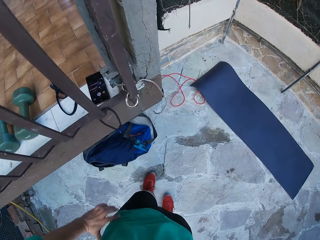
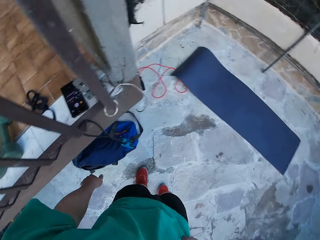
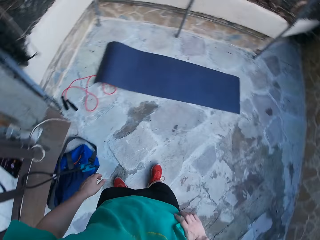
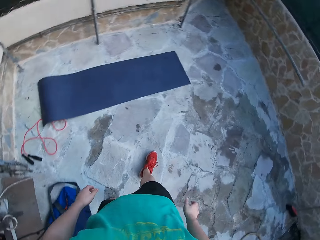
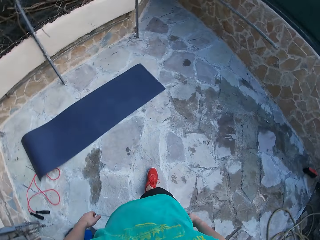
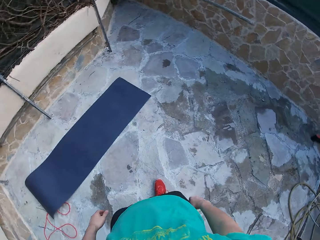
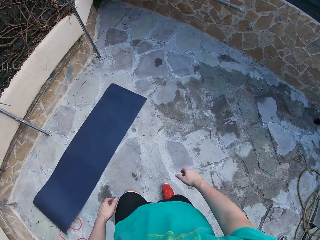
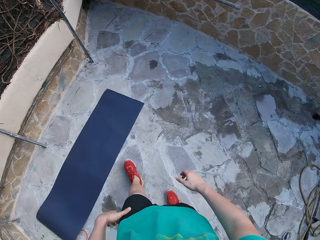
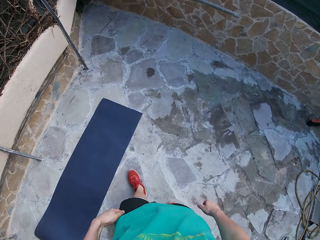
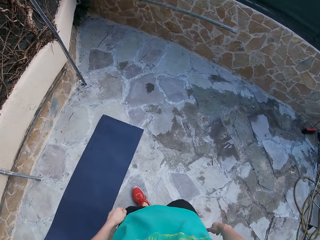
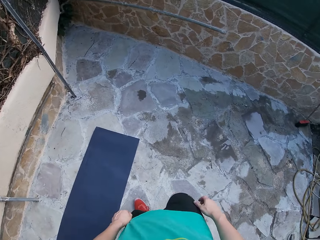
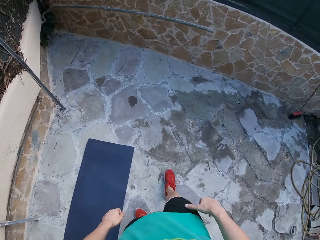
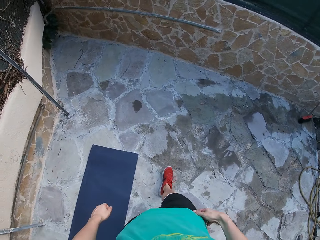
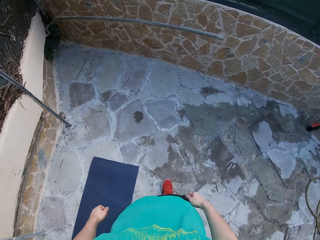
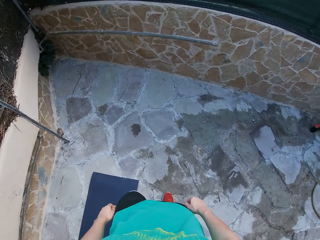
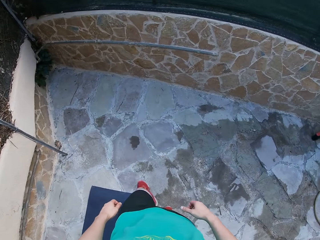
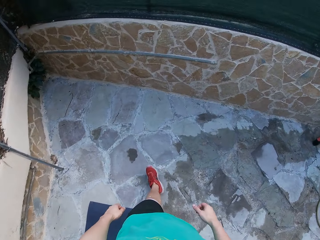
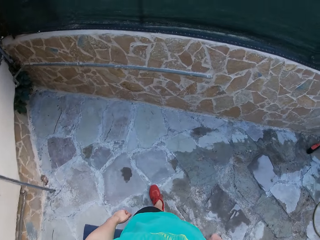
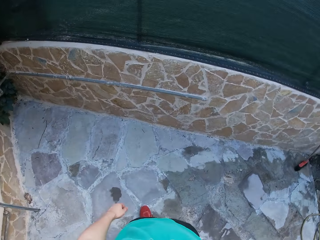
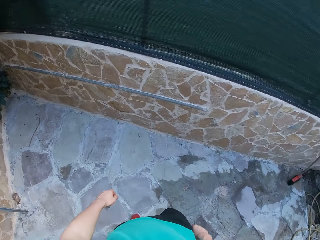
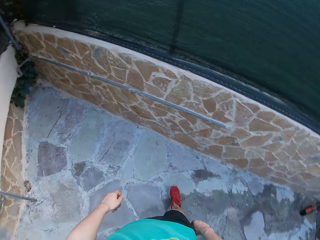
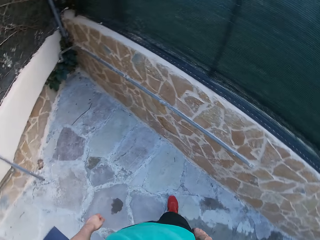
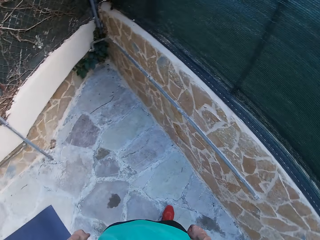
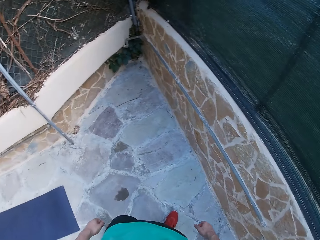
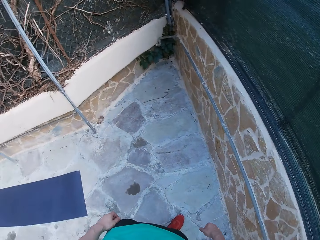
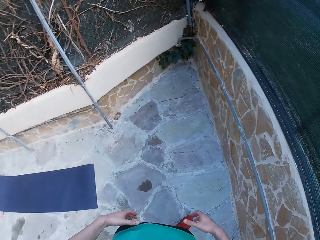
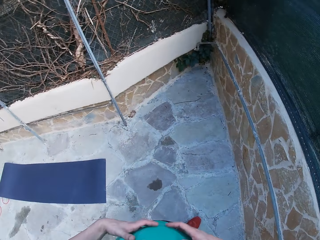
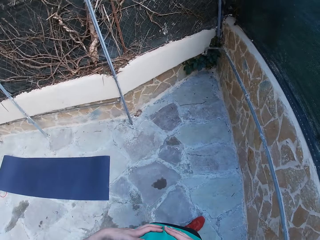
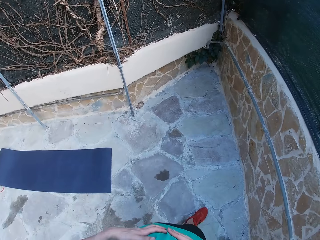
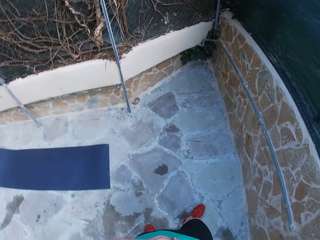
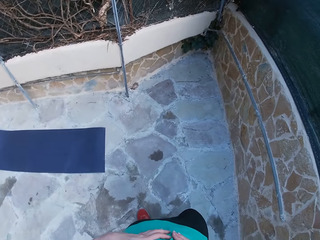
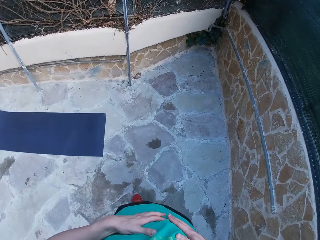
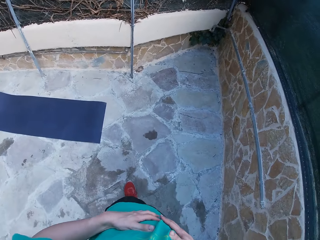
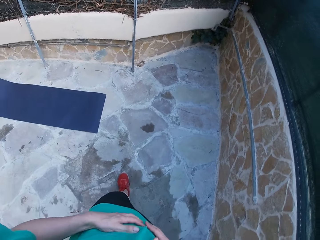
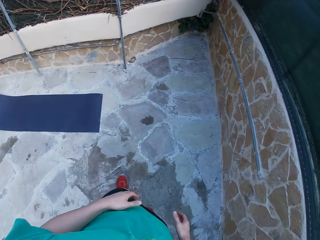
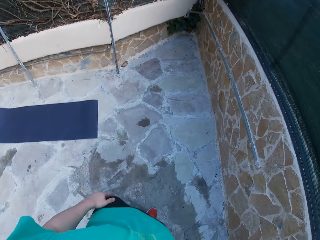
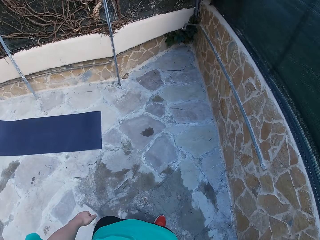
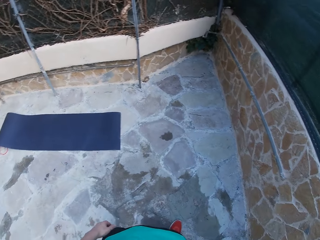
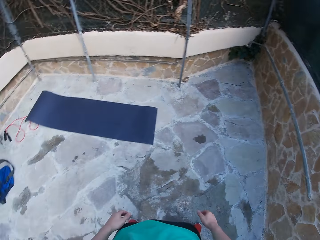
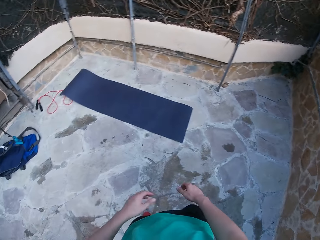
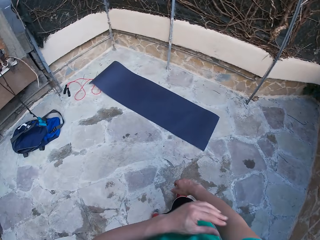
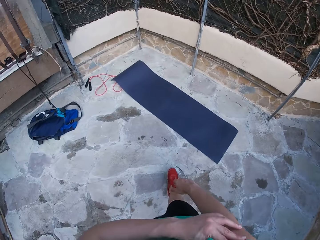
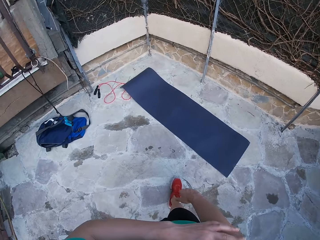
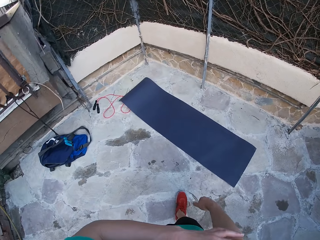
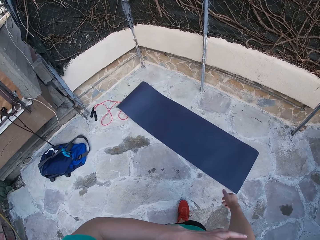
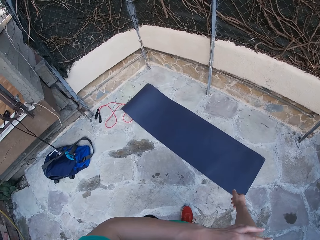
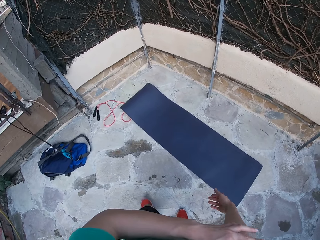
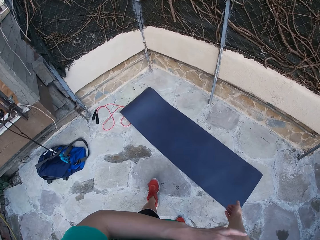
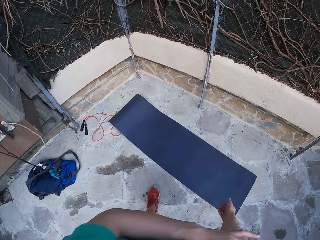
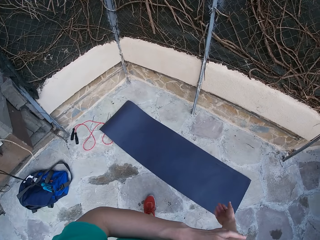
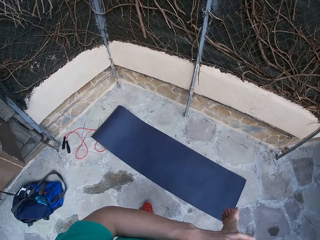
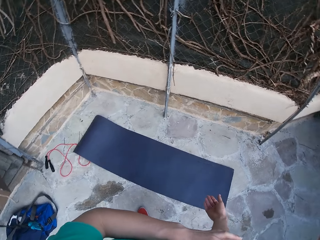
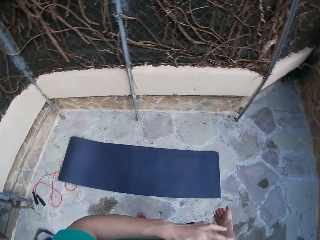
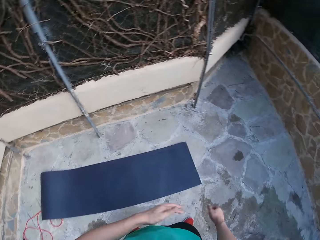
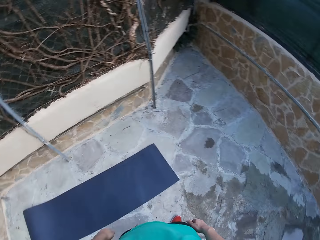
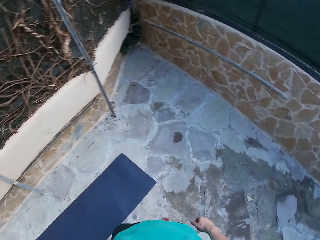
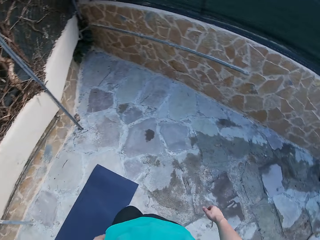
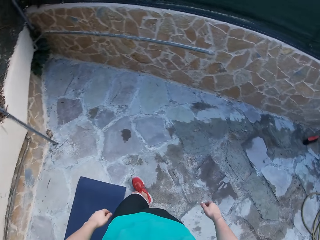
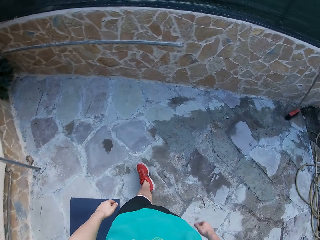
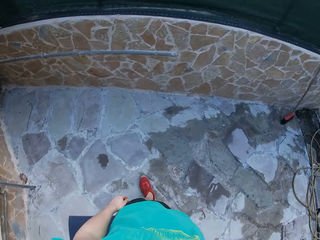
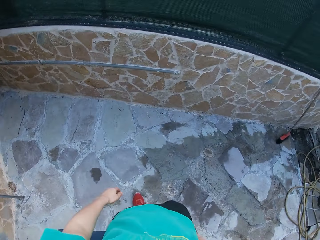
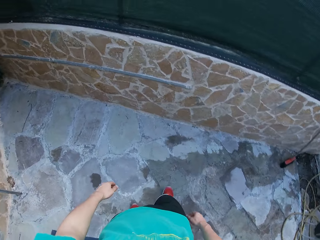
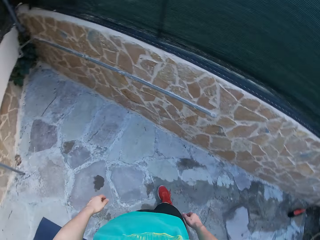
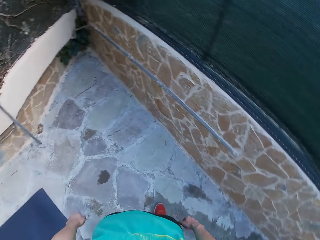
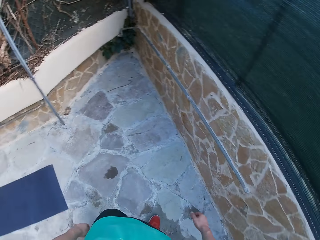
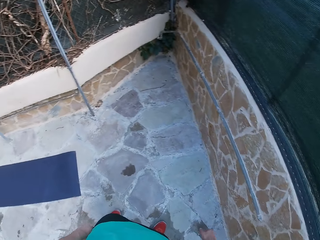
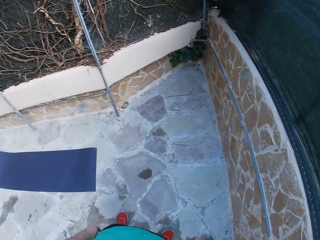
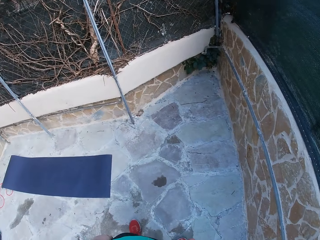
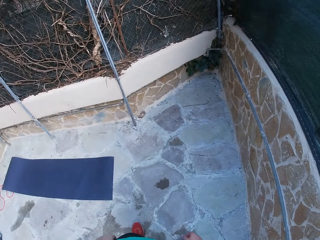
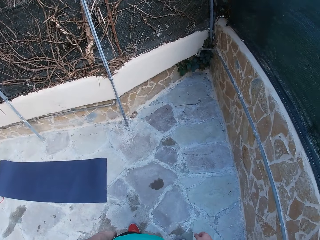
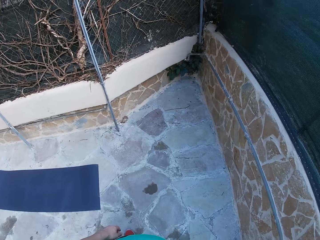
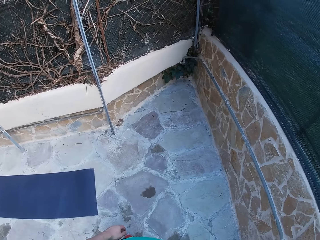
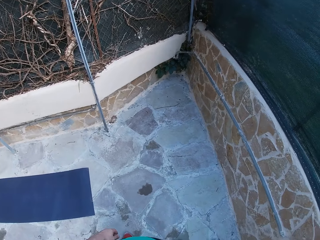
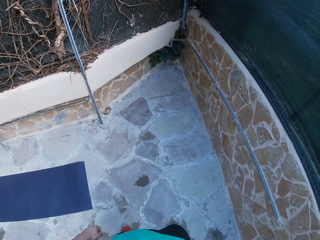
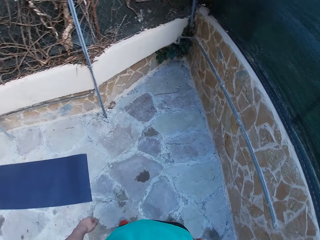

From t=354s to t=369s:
The camera wearer drops both hands and walks across the yoga mat. He touches his stomach. He scratches his right hand or elbow with his left hand. He drops his hand.

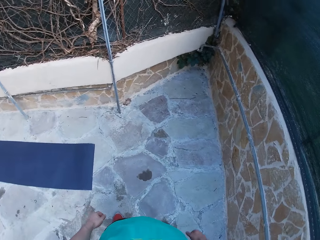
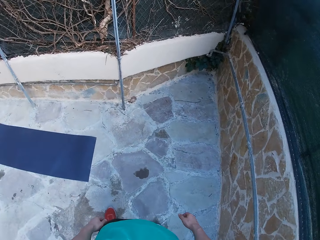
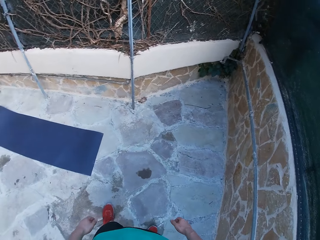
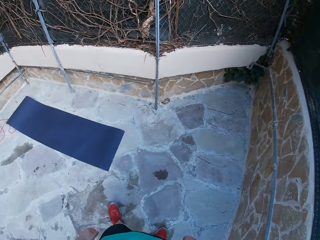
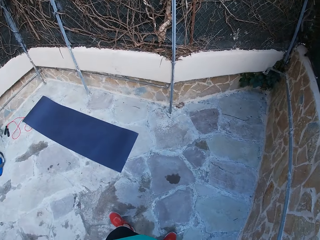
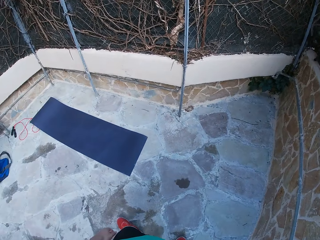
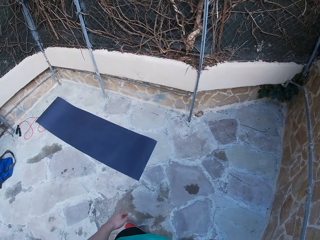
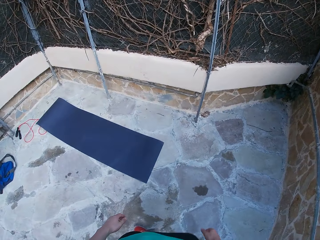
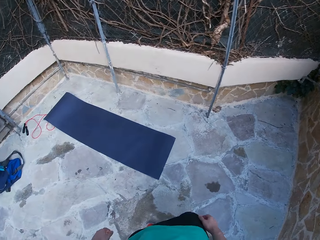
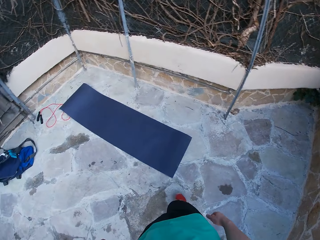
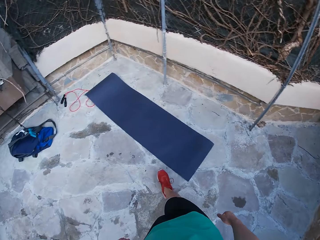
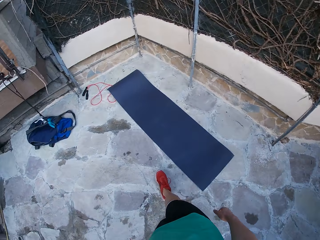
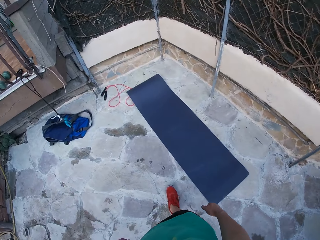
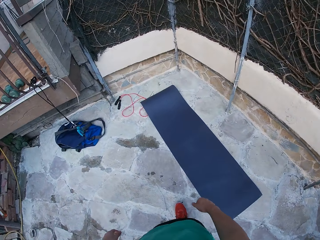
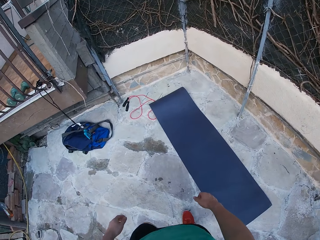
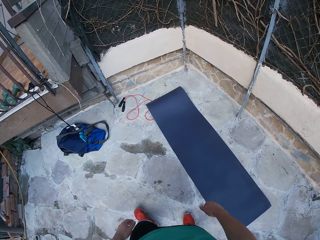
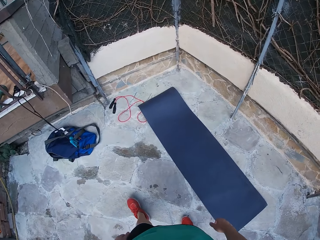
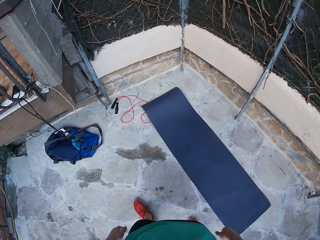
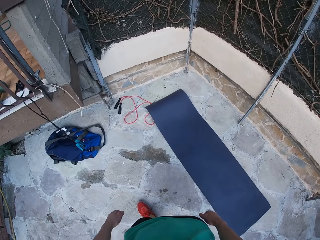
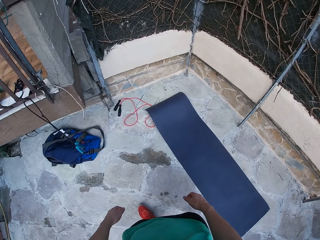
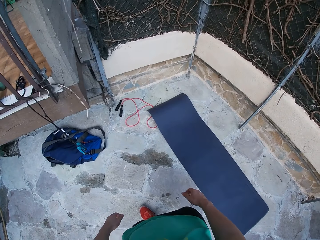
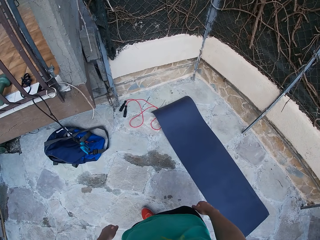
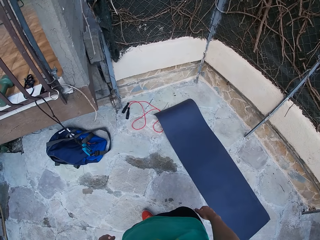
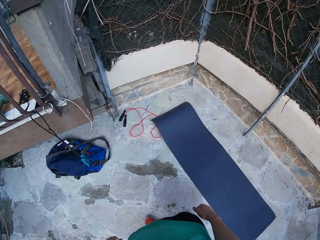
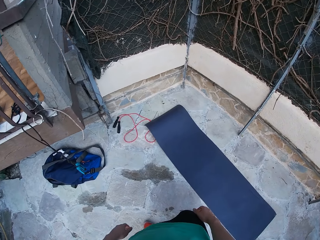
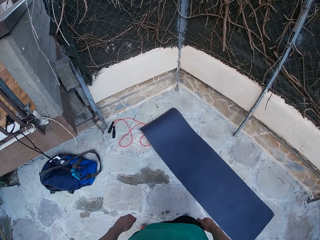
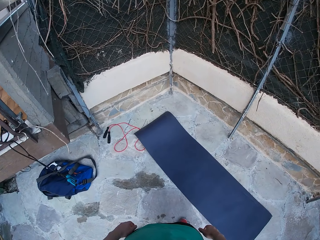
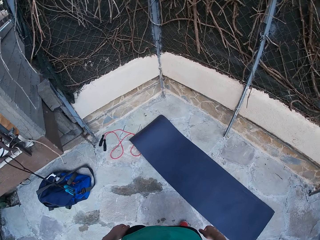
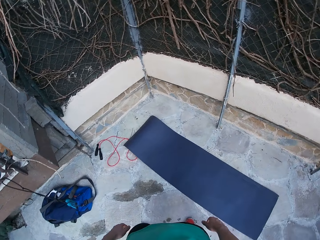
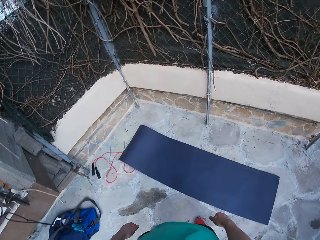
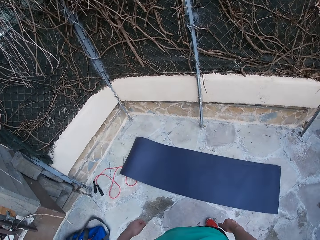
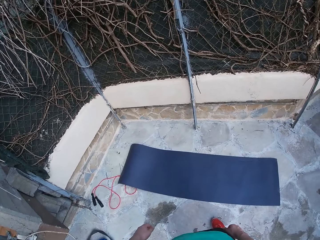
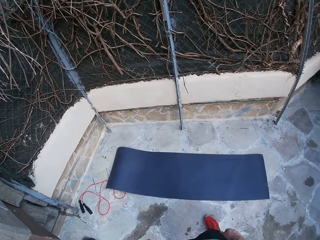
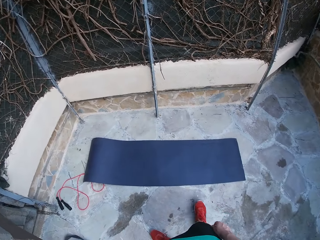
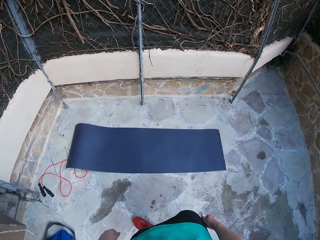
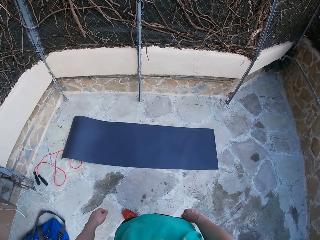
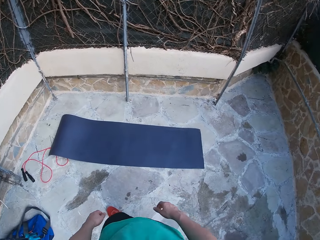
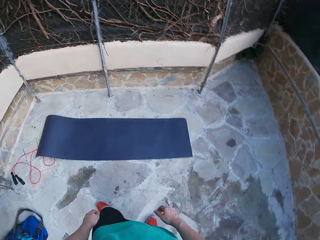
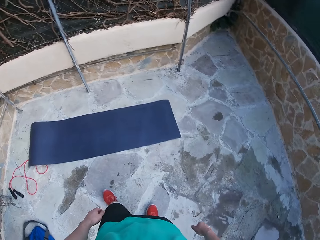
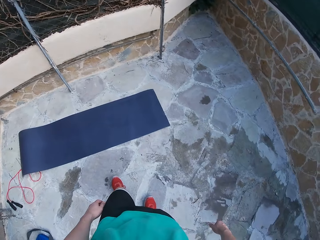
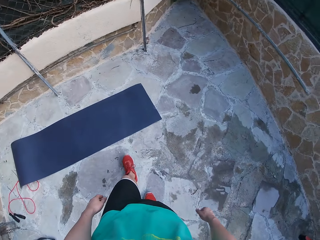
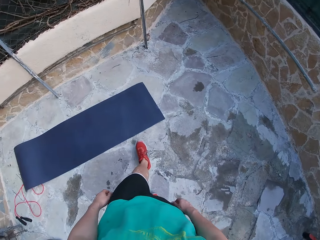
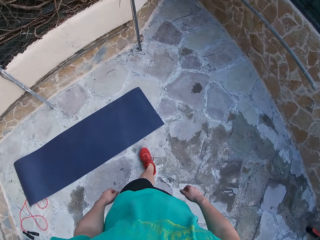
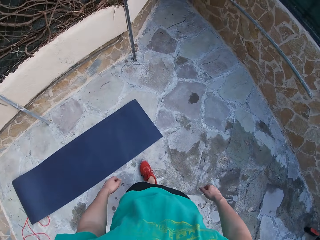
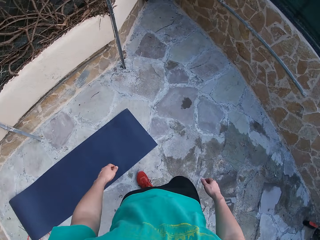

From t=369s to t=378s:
The camera wearer walks around the gym.
